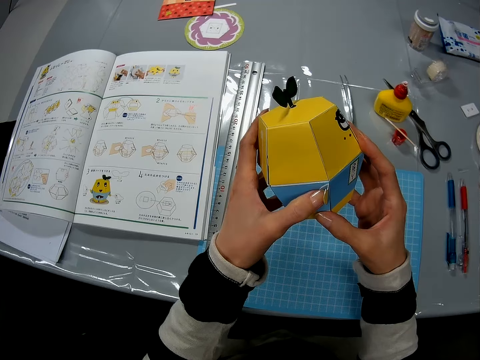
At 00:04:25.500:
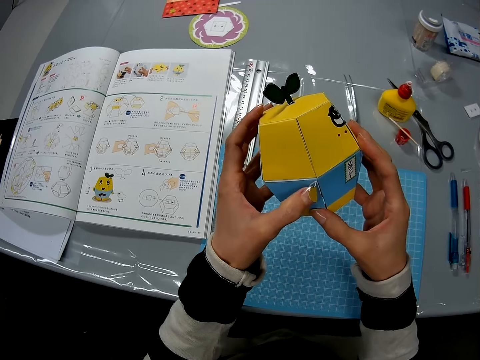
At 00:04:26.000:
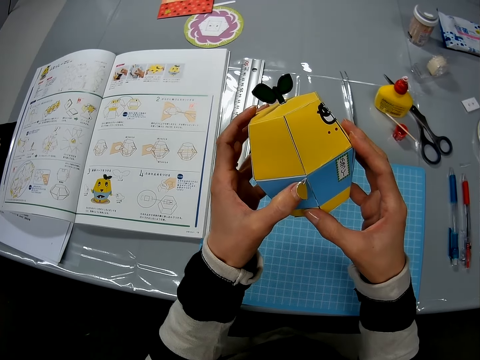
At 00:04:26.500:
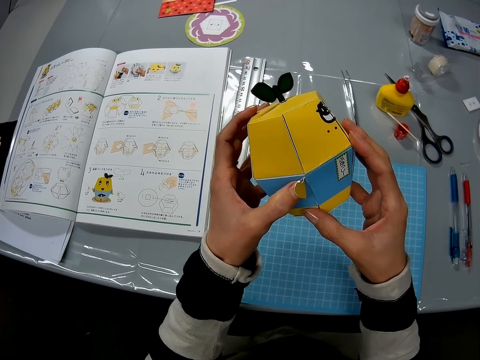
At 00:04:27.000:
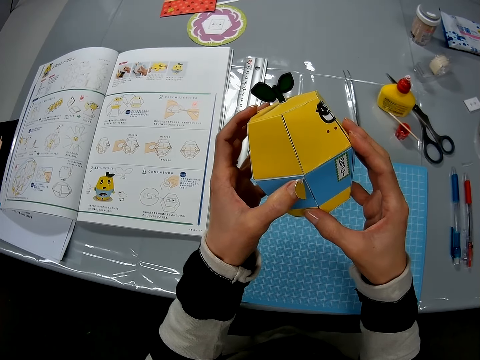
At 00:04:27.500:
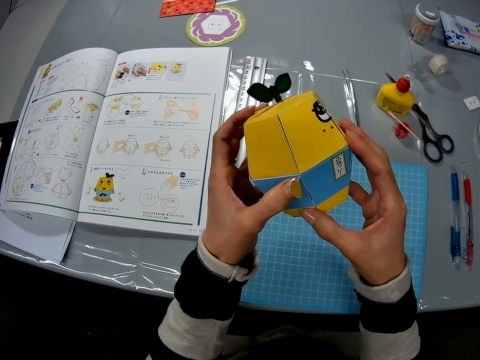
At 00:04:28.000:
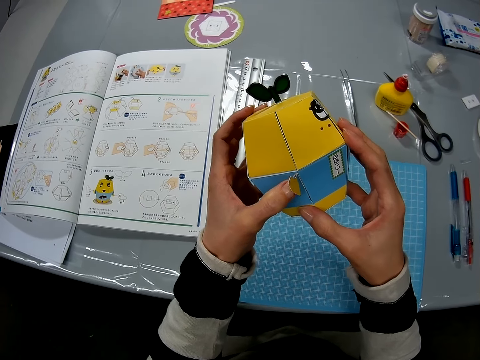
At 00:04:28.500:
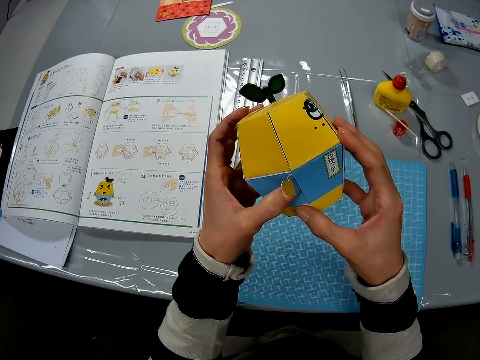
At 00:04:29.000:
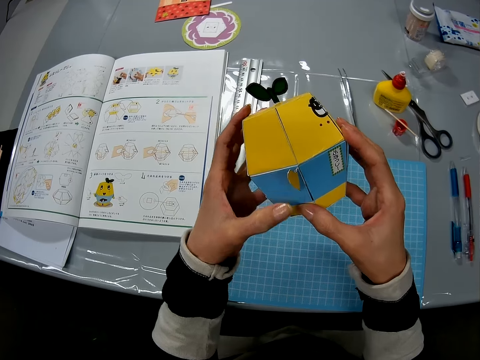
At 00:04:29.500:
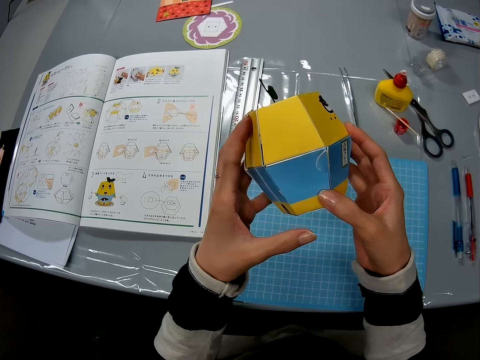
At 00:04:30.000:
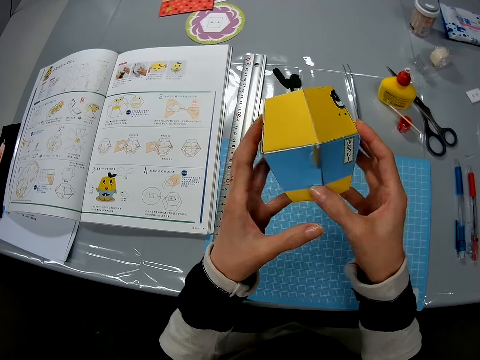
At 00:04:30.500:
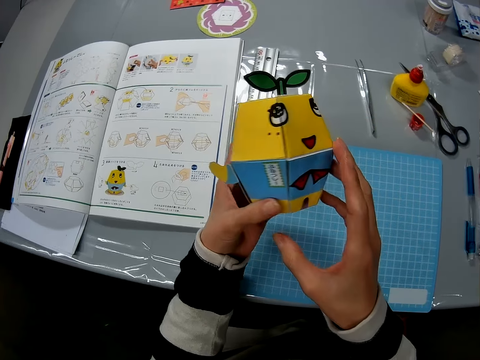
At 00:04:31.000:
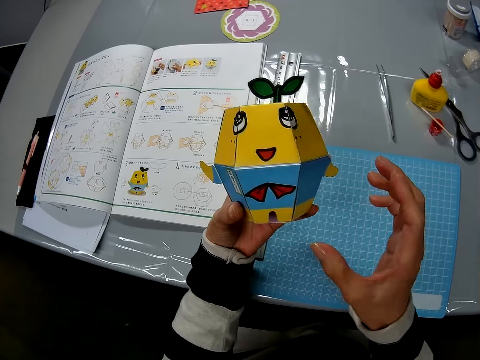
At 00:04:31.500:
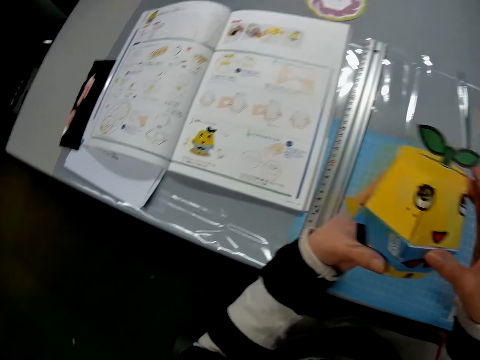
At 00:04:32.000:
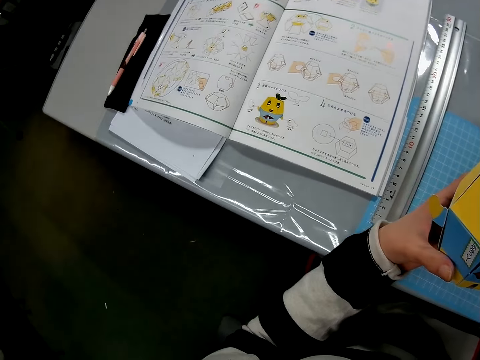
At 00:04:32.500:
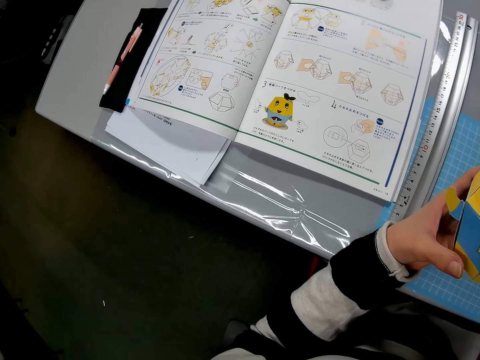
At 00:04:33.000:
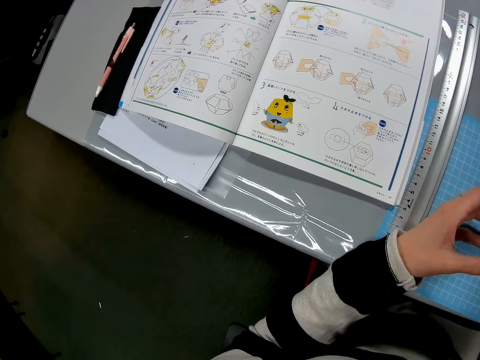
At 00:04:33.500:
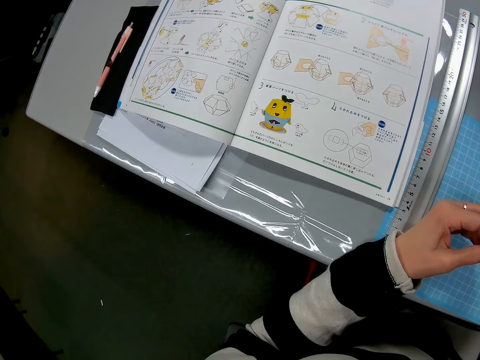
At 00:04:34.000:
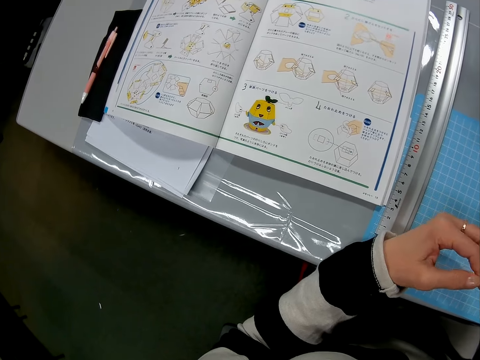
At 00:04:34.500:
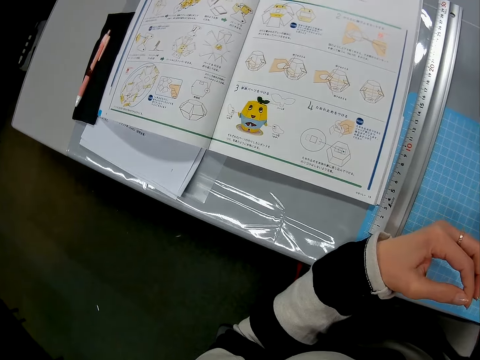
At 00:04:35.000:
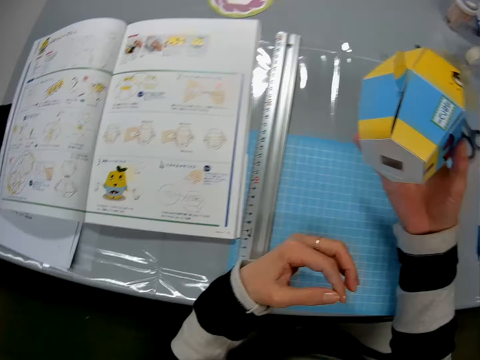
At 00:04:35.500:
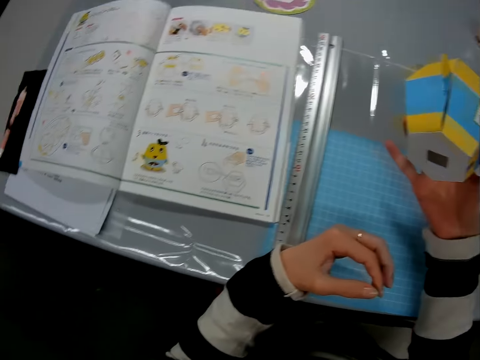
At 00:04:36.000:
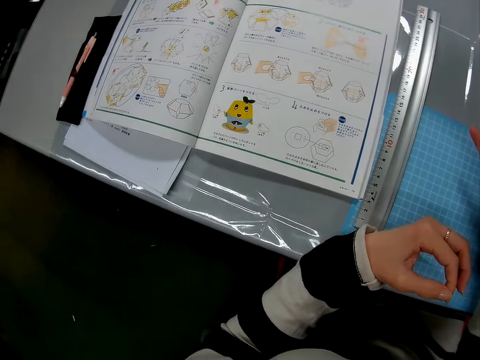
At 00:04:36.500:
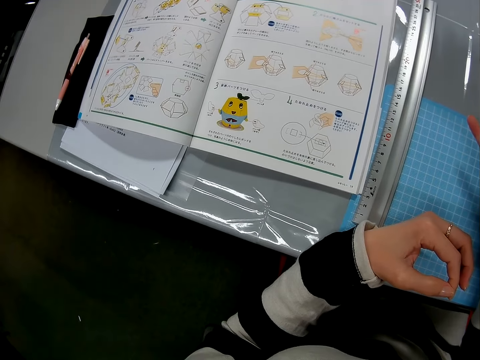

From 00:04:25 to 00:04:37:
The camera wearer holds the yellow art carton. They press a paper craft.

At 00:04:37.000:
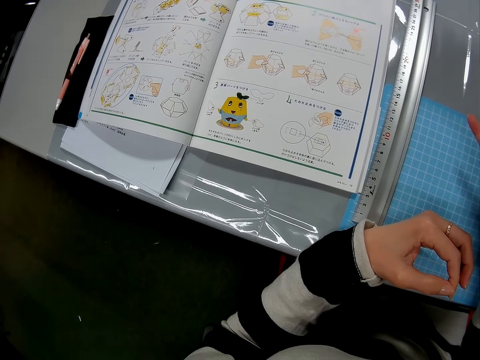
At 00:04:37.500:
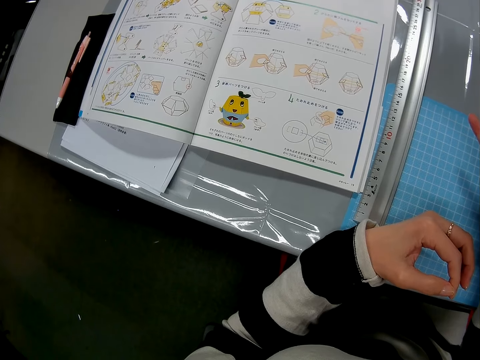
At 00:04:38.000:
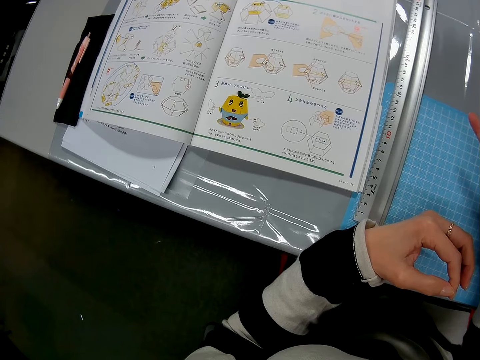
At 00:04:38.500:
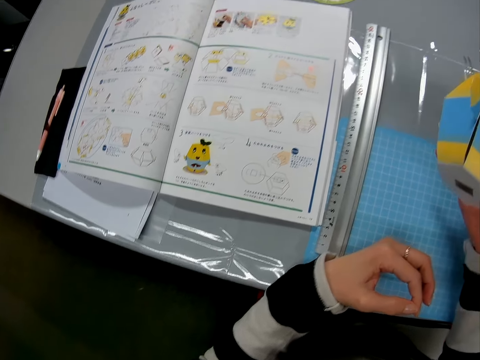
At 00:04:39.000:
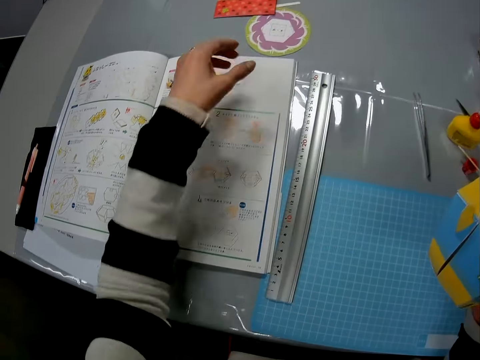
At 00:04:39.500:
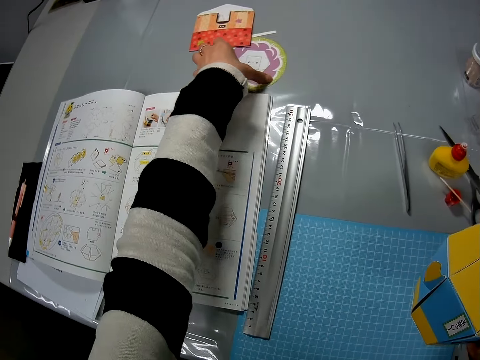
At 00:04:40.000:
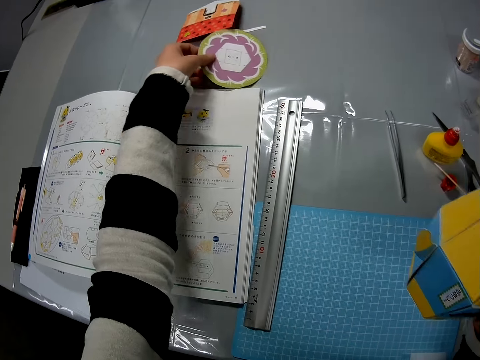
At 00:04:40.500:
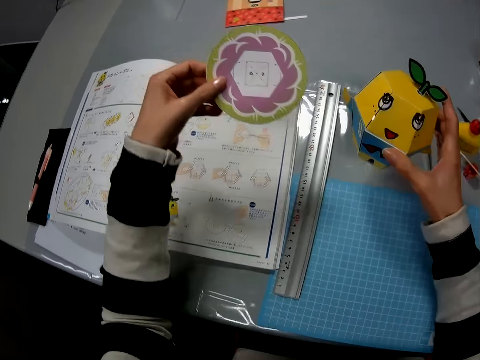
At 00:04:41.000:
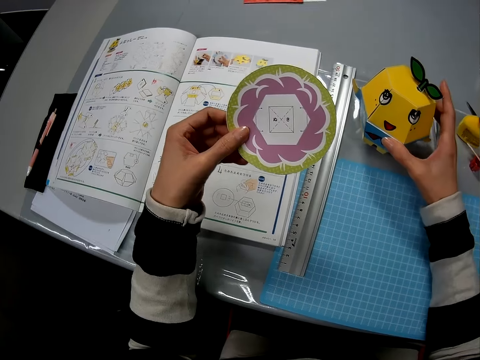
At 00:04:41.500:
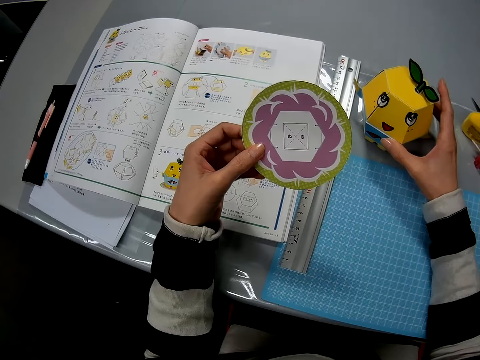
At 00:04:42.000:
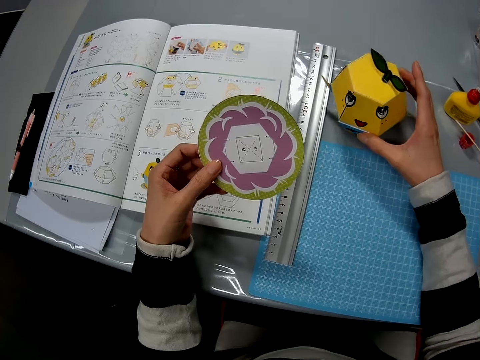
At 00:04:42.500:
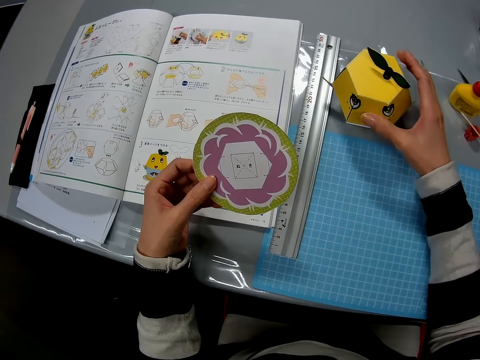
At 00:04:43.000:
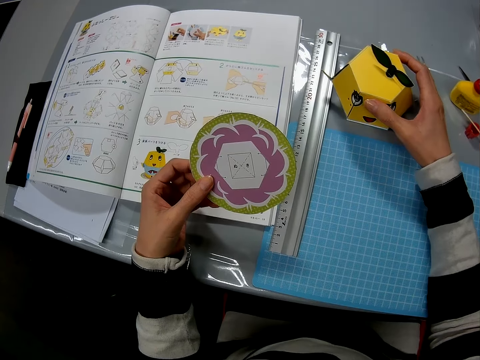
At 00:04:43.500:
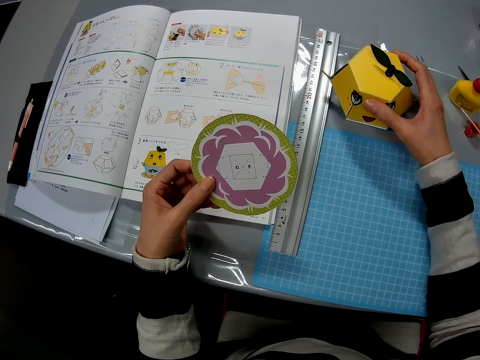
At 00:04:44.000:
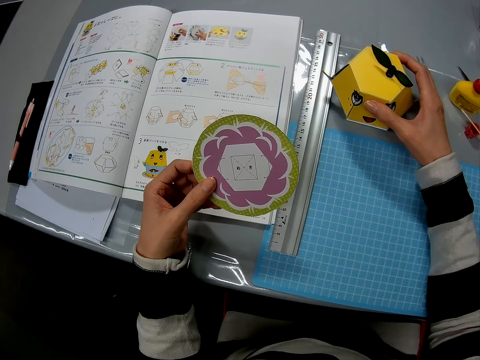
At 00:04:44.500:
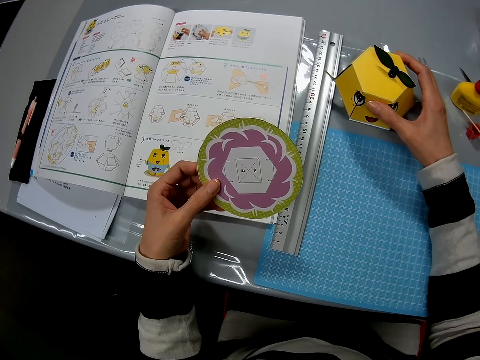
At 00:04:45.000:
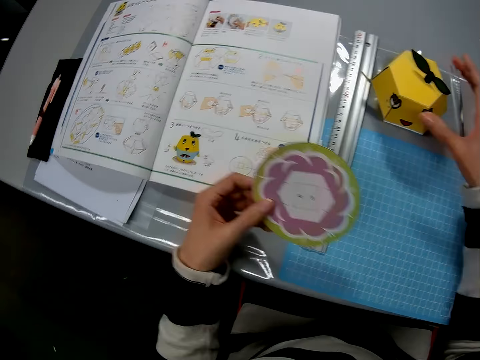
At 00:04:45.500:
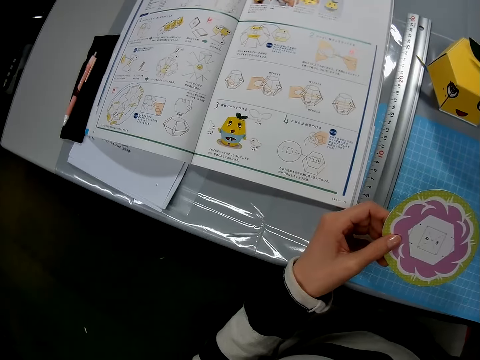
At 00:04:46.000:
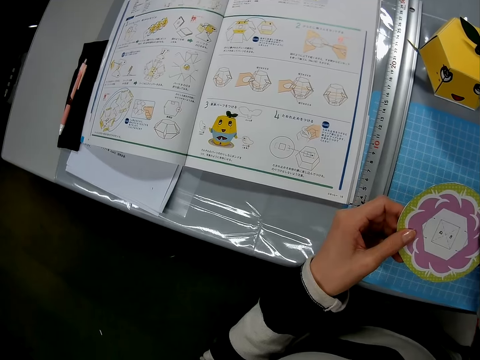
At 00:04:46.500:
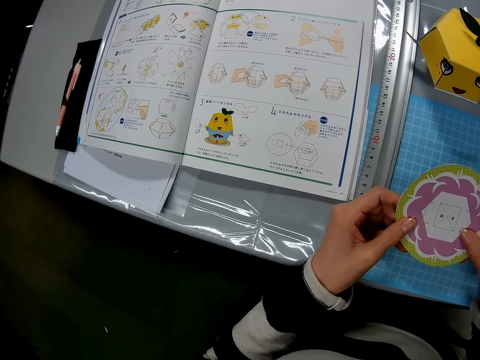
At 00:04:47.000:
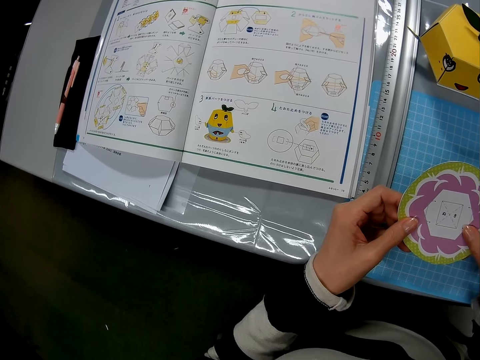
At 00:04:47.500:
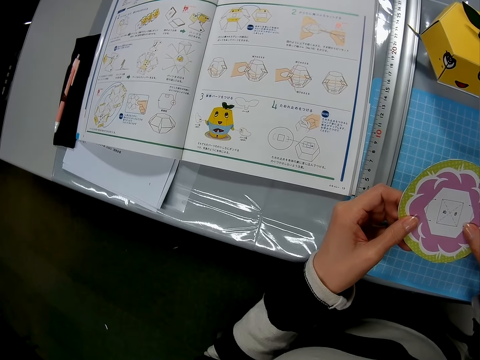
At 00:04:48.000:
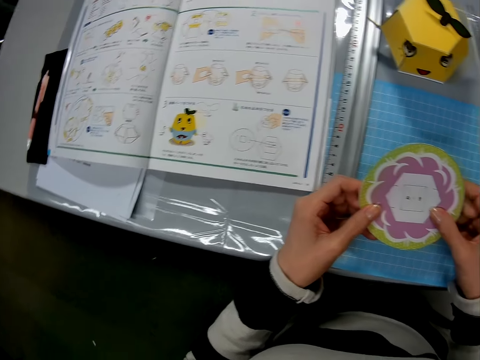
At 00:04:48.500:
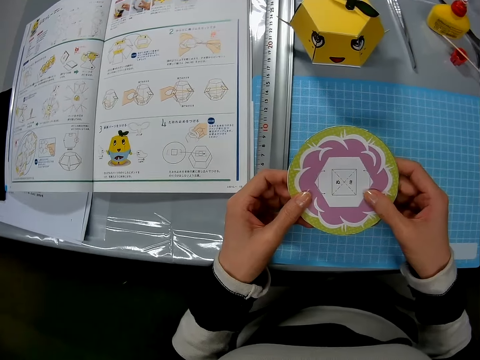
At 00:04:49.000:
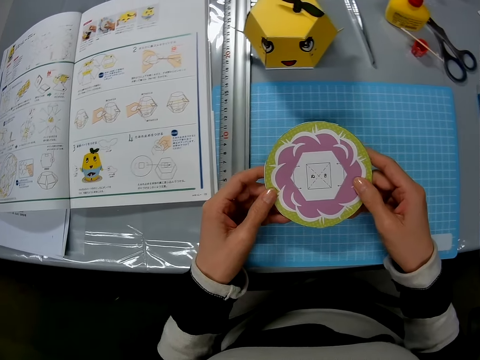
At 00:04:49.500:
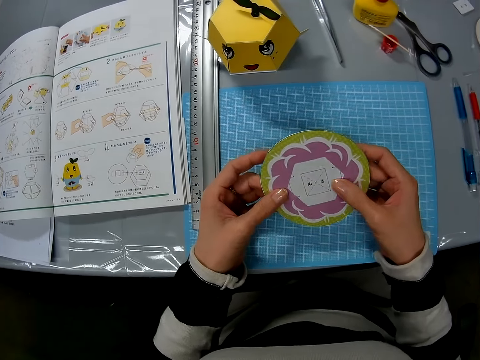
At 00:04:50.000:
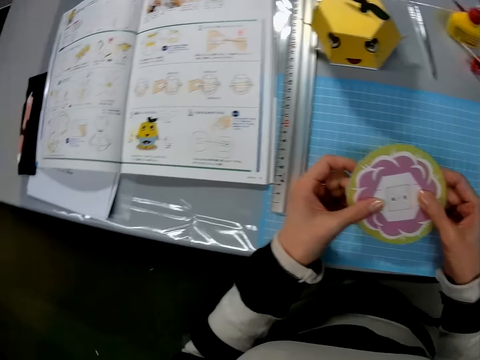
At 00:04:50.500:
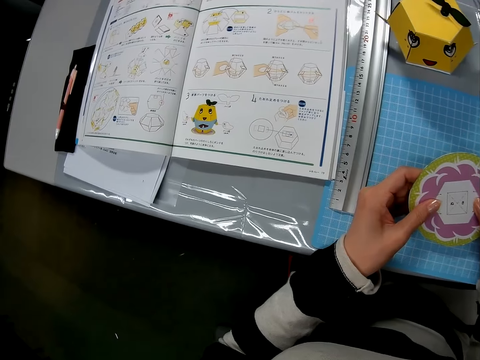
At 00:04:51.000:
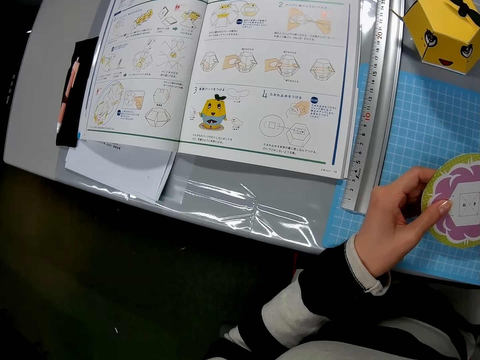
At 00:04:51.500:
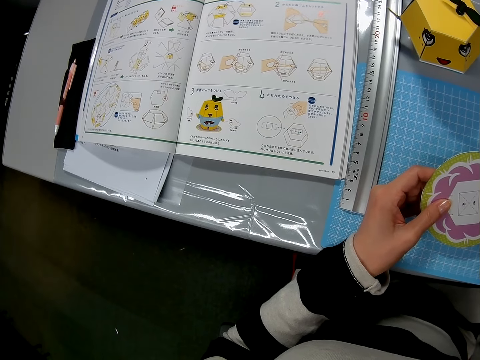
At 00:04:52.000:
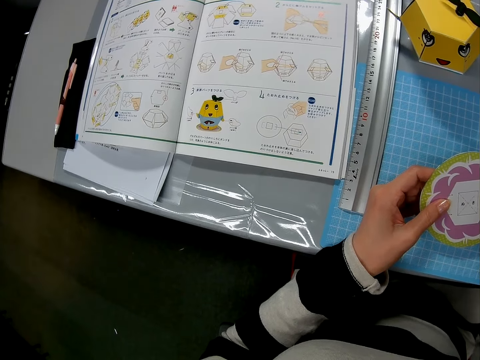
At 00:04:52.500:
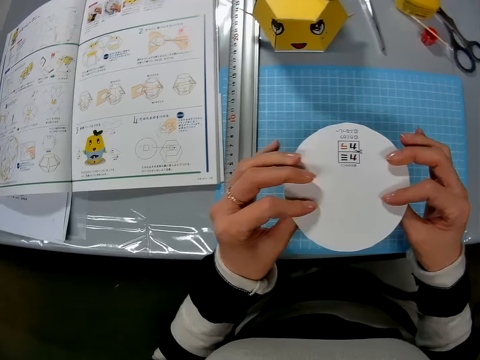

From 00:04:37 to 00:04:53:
The camera wearer picks up a flat piece of color paper or paper craft. They place the paper craft on the table. They hold the art piece.
